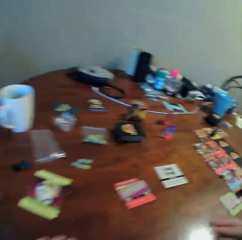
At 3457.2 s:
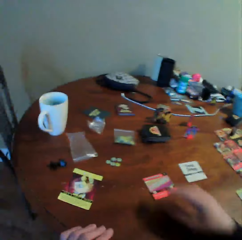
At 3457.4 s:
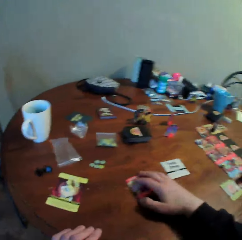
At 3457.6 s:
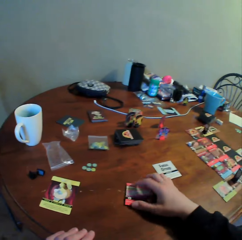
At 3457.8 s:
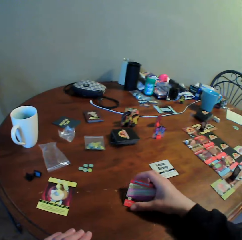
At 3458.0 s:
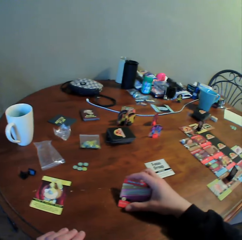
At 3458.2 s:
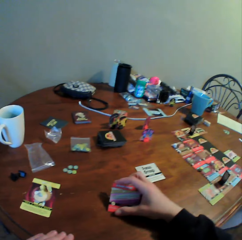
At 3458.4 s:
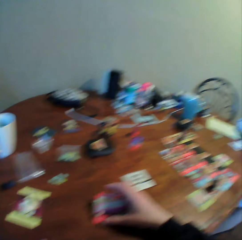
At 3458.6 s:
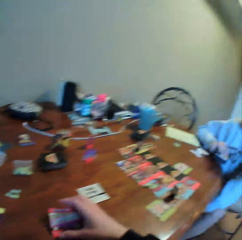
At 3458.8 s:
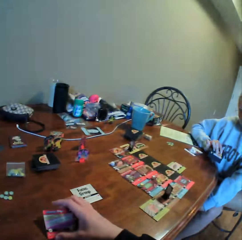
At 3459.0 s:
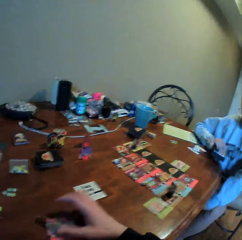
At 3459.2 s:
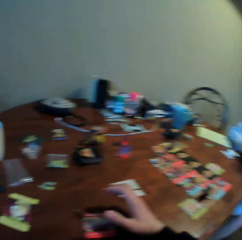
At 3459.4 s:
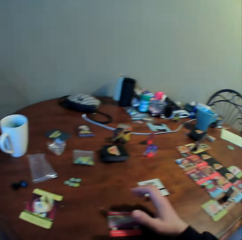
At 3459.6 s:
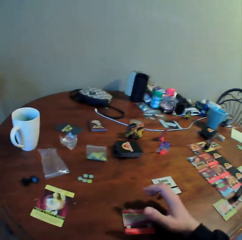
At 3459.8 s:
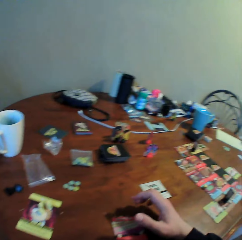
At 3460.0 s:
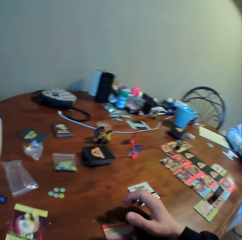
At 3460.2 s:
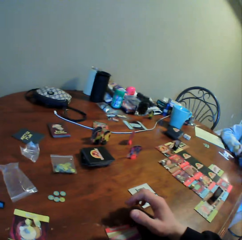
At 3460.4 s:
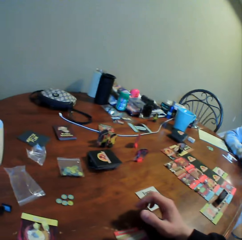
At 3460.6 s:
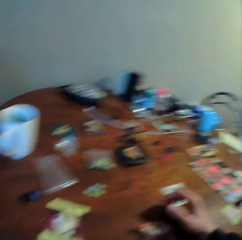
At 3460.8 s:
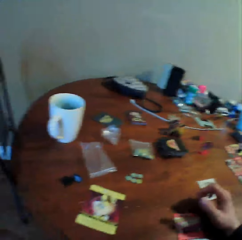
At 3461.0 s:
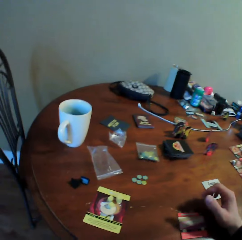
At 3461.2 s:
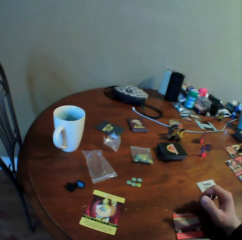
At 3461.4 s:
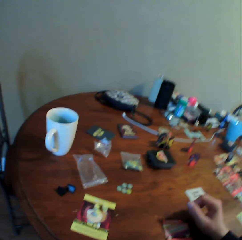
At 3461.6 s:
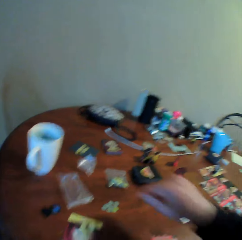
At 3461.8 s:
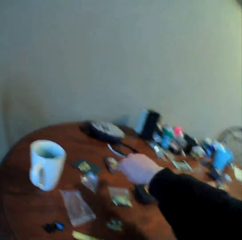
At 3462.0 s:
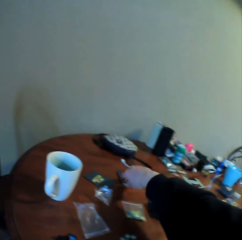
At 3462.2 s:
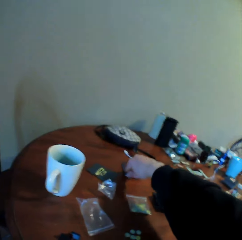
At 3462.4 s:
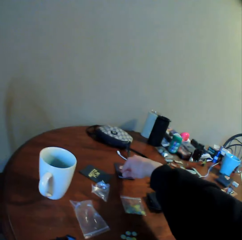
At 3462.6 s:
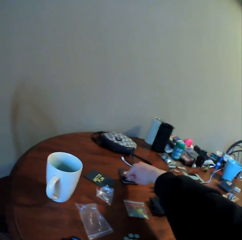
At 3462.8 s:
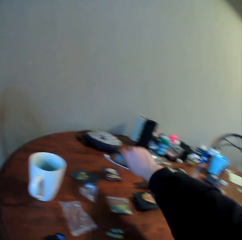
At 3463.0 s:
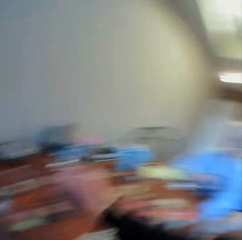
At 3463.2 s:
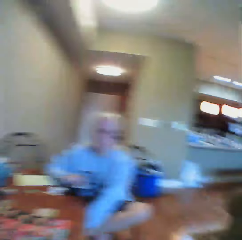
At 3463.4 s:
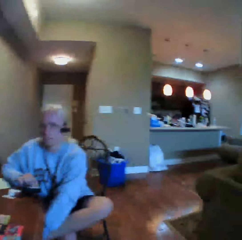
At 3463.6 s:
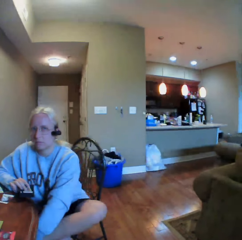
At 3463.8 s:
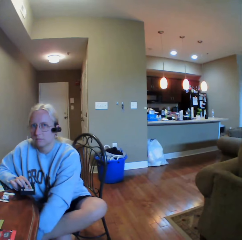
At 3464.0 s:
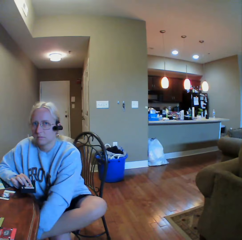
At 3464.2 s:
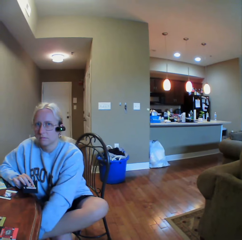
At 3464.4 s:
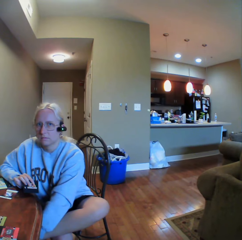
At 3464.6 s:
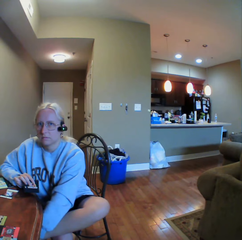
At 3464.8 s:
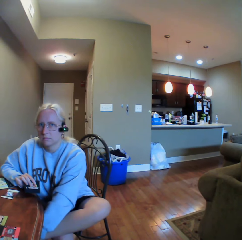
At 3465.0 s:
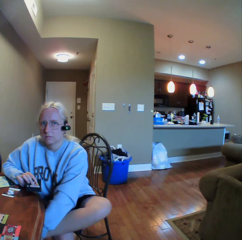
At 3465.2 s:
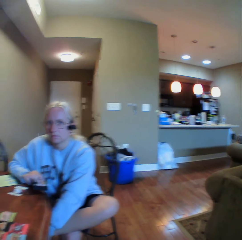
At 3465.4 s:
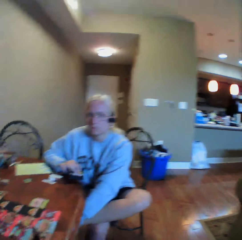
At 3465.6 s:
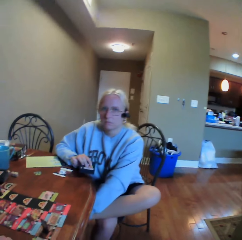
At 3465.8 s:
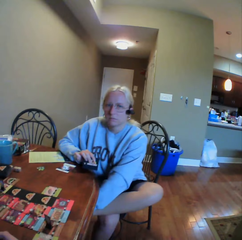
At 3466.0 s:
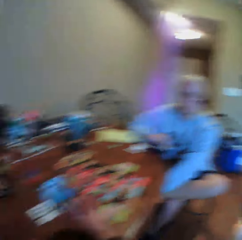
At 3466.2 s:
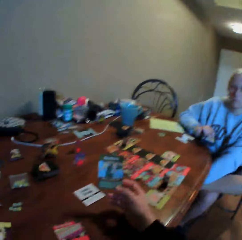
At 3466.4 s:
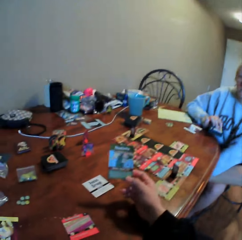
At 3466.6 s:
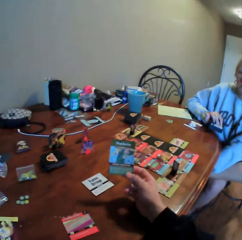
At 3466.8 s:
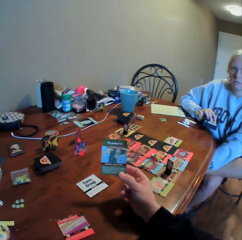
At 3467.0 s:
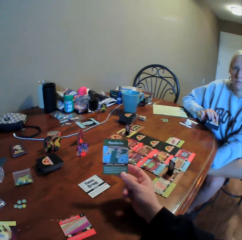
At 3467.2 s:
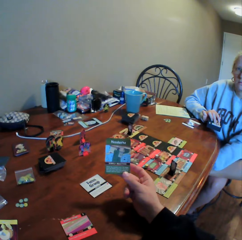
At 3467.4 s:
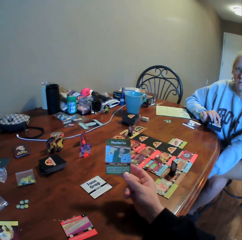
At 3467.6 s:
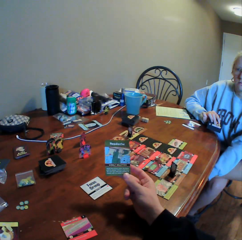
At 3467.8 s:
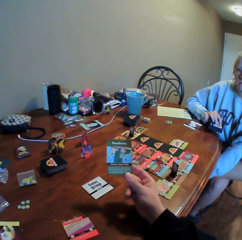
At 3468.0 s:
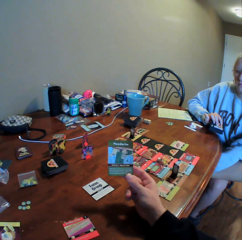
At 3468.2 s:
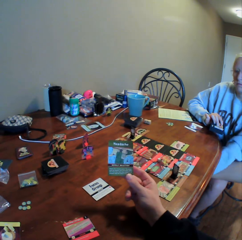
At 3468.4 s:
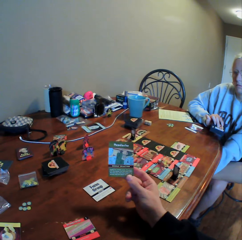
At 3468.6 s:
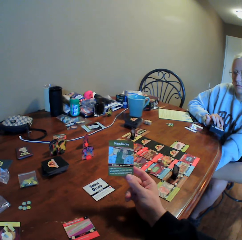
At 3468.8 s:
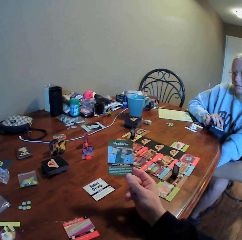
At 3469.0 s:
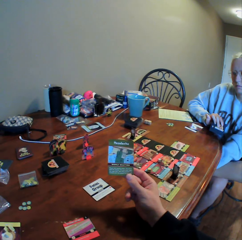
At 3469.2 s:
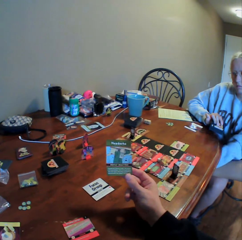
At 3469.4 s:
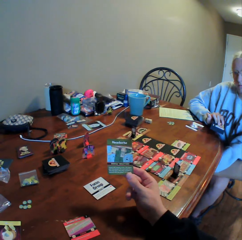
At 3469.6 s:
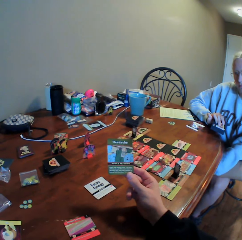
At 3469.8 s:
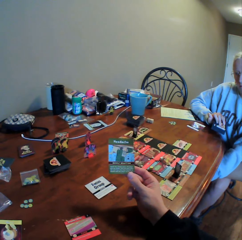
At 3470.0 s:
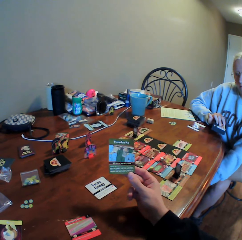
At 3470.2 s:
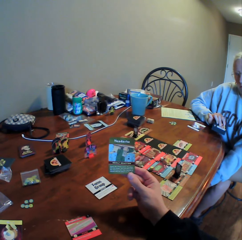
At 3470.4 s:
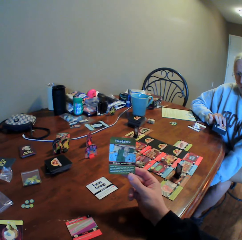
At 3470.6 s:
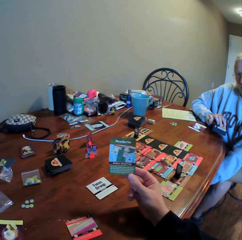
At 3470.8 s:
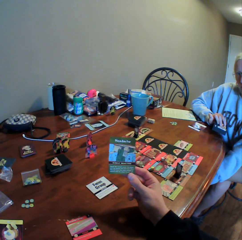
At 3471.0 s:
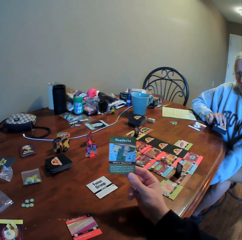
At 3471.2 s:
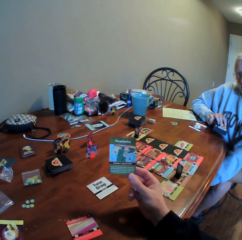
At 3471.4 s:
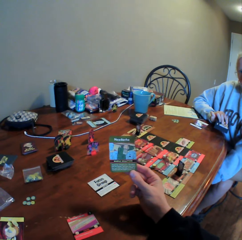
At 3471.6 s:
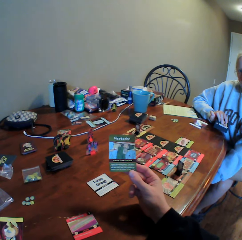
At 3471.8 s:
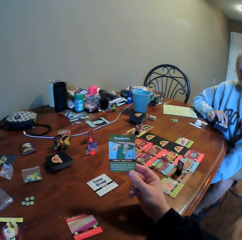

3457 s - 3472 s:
The camera wearer looks around. He holds a card on the table. A woman sits on a chair. The camera wearer picks the card from the table. He looks around. He picks the card on the table. The woman looks around. The camera wearer looks around. The woman holds her leg. The camera wearer holds the card with his right hand. The woman moves her hand. The camera wearer looks at the card.

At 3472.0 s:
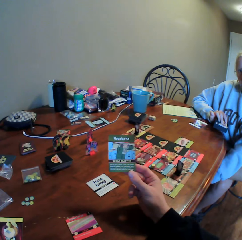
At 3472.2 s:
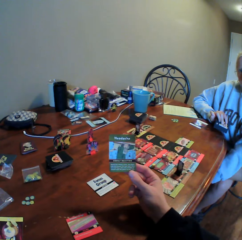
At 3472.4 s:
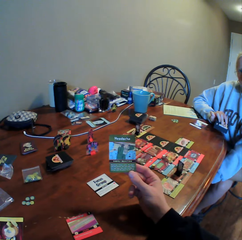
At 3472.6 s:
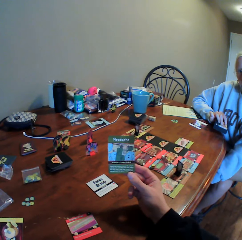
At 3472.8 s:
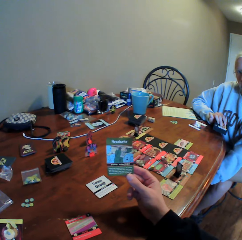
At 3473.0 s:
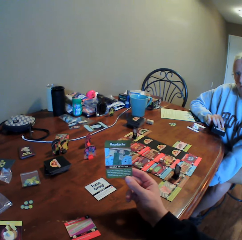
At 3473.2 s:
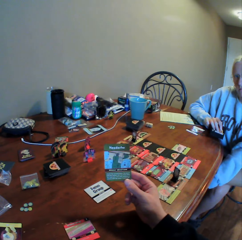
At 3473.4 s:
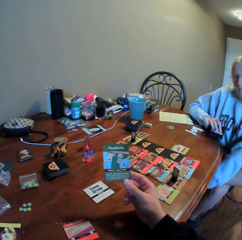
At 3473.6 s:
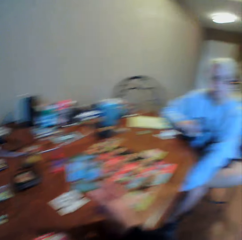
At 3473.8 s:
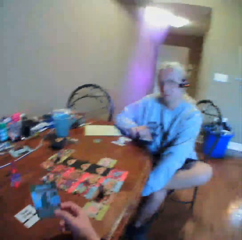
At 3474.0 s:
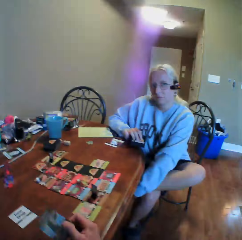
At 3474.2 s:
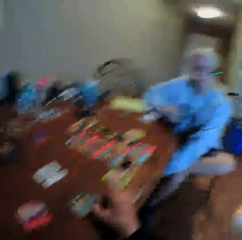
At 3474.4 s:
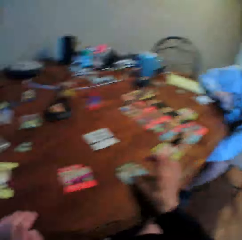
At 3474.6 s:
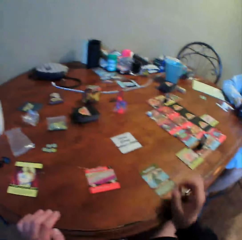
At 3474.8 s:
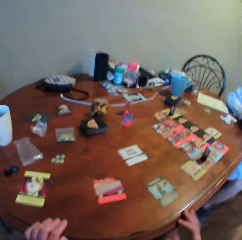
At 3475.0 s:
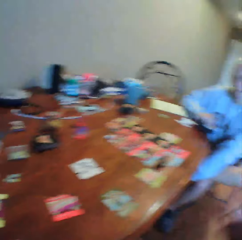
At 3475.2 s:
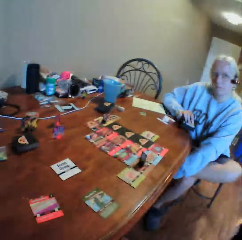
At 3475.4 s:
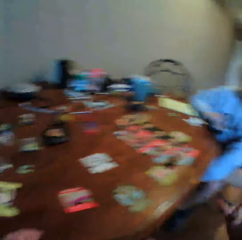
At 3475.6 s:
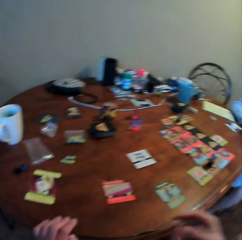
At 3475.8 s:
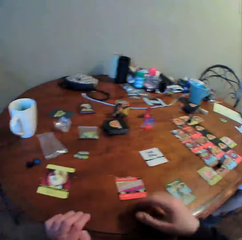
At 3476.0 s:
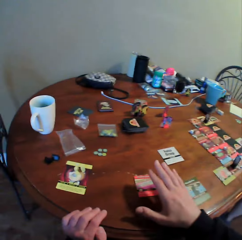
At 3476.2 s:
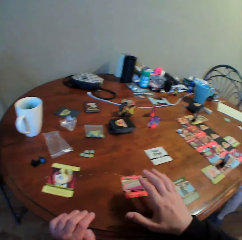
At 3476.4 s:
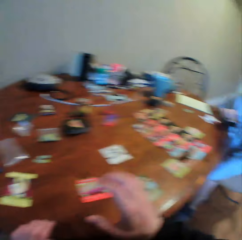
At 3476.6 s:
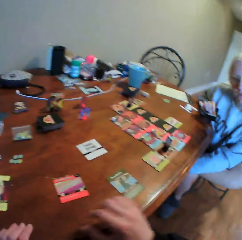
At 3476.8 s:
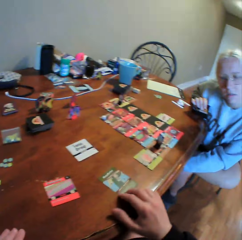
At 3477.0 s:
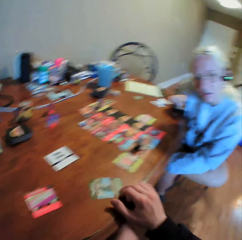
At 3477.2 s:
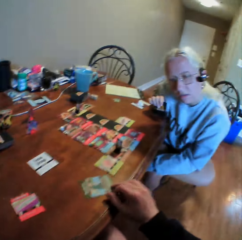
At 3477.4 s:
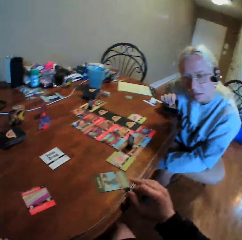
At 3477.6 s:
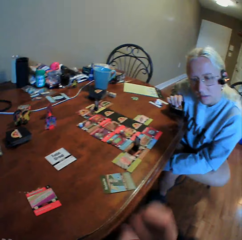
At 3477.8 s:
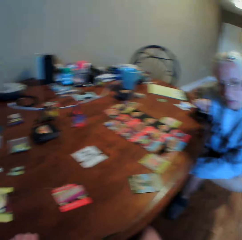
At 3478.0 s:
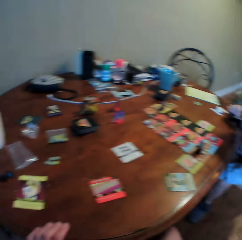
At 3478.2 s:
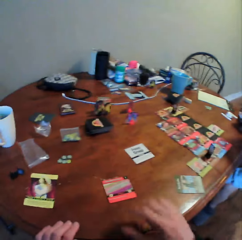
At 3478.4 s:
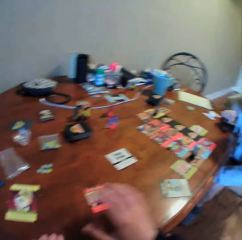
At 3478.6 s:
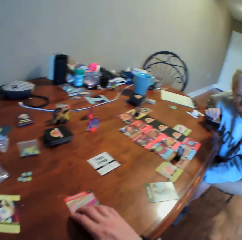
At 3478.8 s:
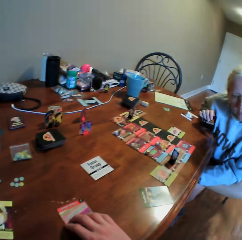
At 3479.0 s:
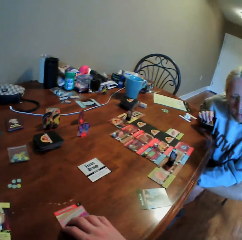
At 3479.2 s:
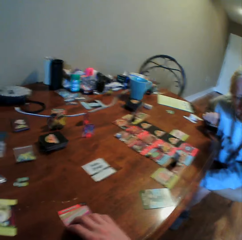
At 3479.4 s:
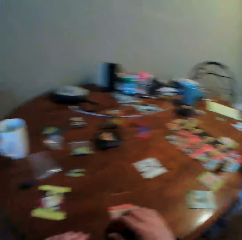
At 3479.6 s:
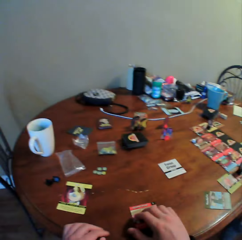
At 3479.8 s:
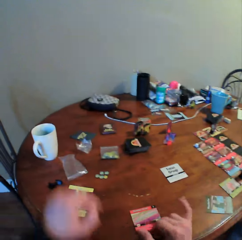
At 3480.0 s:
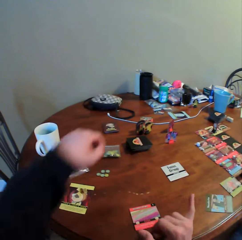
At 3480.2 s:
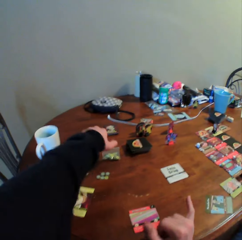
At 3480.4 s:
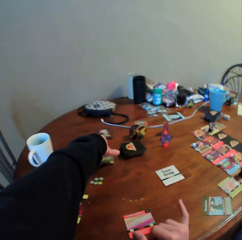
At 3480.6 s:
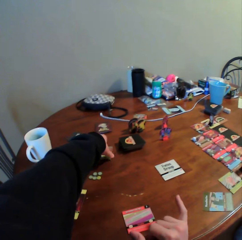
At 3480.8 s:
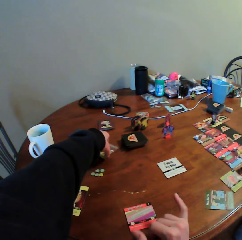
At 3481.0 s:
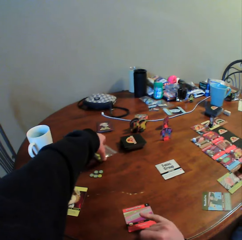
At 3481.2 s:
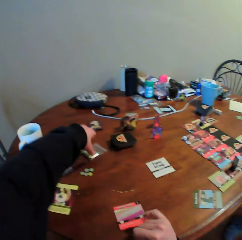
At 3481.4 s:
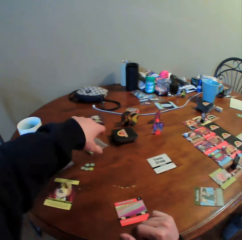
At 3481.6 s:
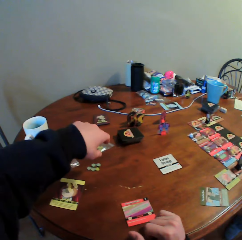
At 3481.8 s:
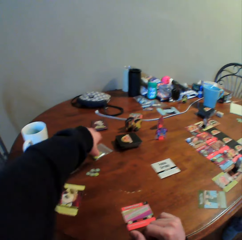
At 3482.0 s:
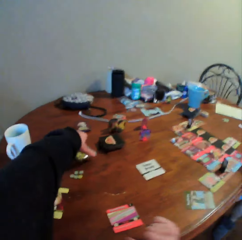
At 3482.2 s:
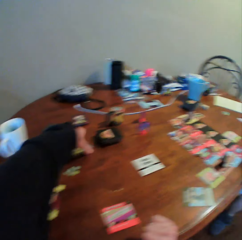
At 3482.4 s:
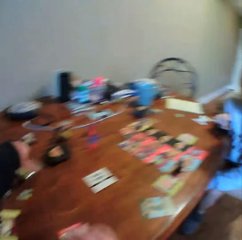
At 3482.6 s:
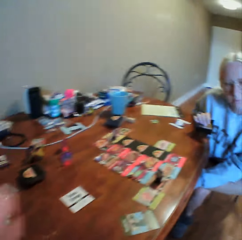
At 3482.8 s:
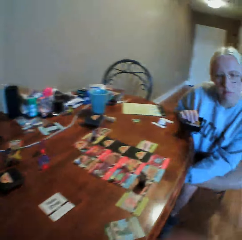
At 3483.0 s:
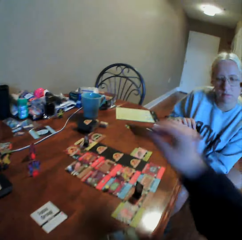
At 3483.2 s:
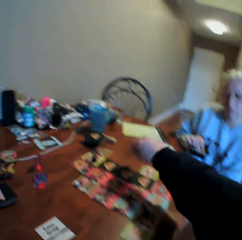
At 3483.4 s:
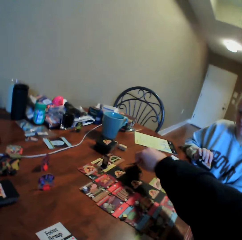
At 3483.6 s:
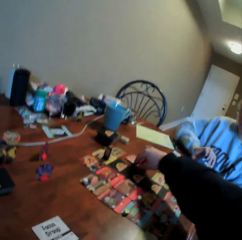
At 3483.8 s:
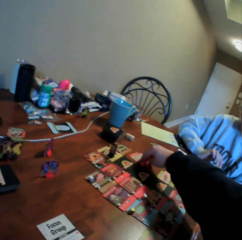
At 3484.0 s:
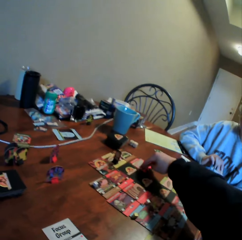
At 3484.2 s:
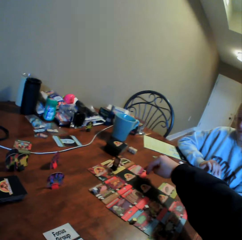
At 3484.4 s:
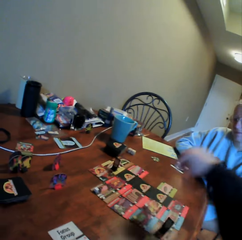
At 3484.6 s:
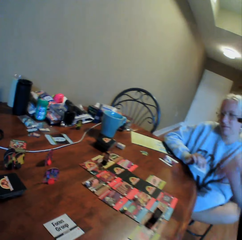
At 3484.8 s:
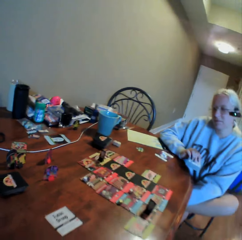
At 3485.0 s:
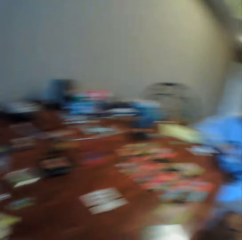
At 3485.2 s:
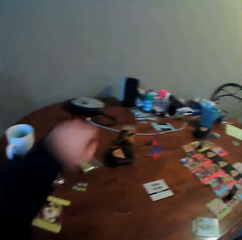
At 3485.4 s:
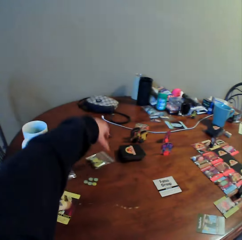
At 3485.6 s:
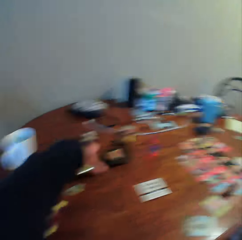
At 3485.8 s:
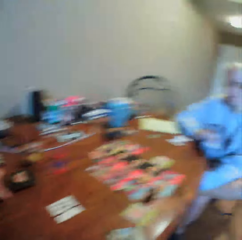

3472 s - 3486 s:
The camera wearer looks around and puts a card on the table. They look around and move their hand. They do something. A woman moves around. The camera wearer moves the card on the table. They look around. They hold the card on the table. They pick the card from the table. They move their hand. They move a zipper bag on the table. They pick something from the table. They move their hand. The woman moves her hand on the table. The camera wearer puts the card on the table. They play the card game. They look around.
